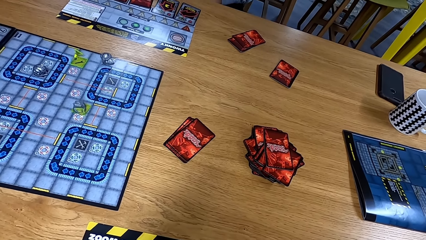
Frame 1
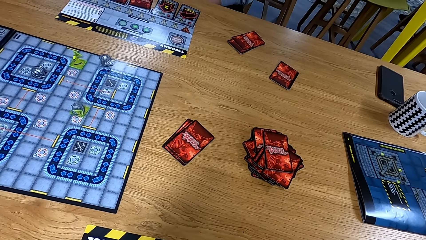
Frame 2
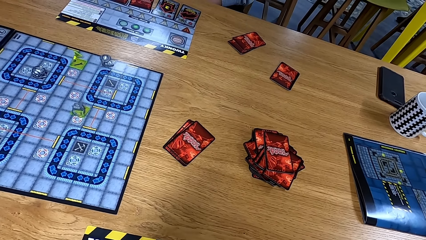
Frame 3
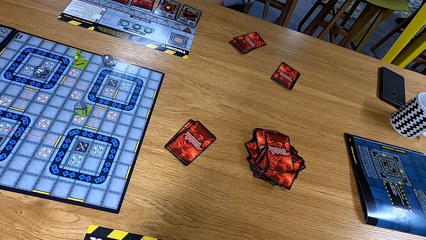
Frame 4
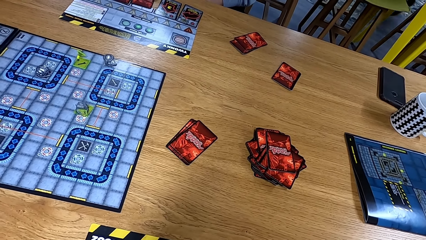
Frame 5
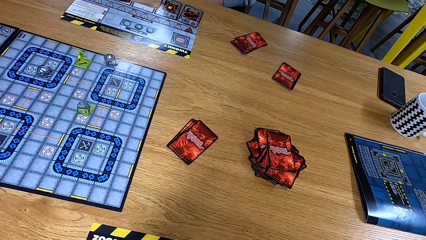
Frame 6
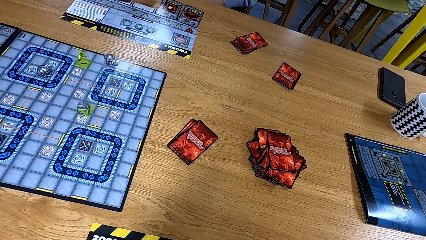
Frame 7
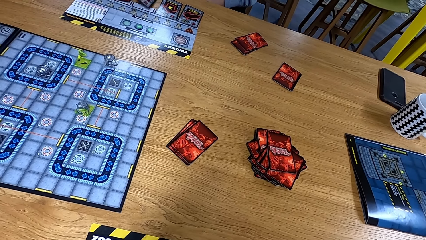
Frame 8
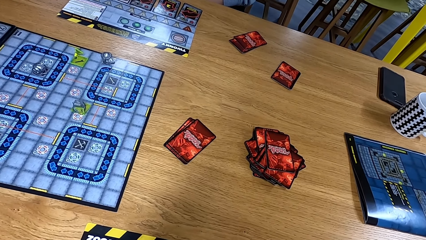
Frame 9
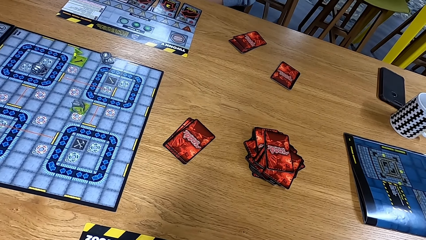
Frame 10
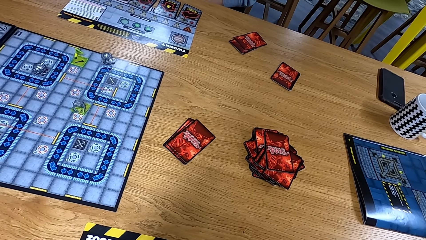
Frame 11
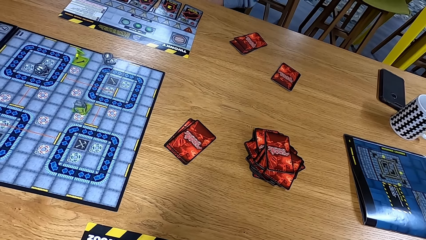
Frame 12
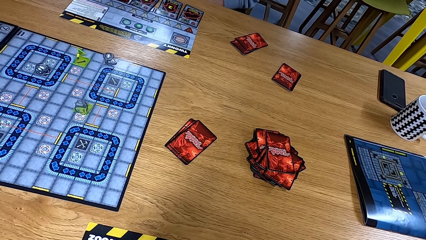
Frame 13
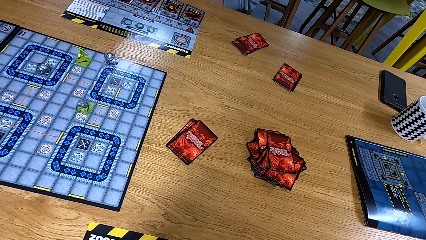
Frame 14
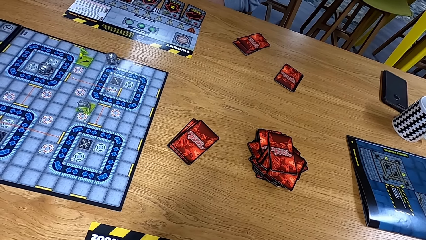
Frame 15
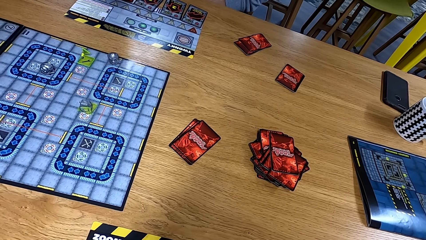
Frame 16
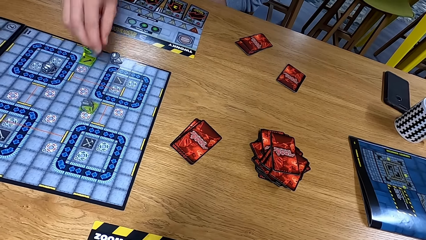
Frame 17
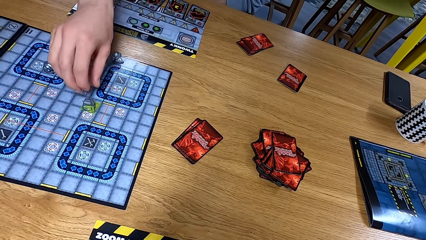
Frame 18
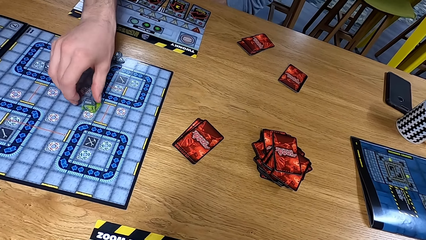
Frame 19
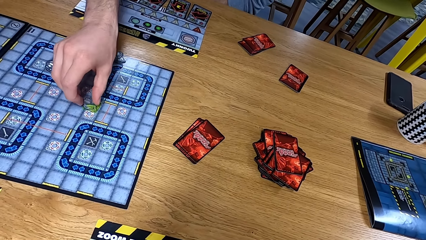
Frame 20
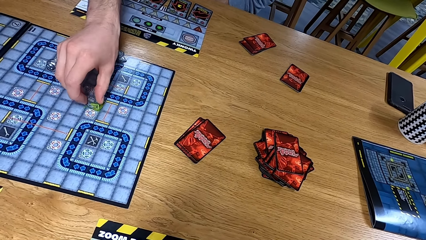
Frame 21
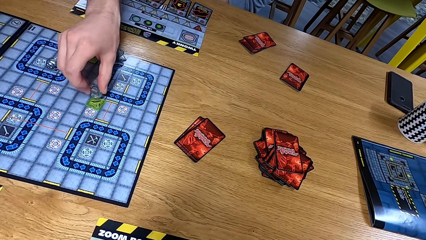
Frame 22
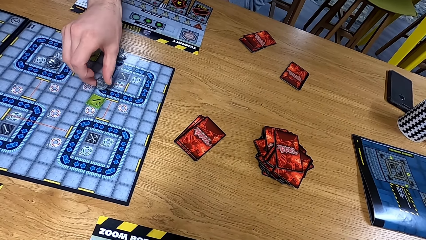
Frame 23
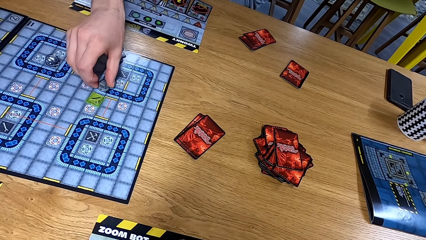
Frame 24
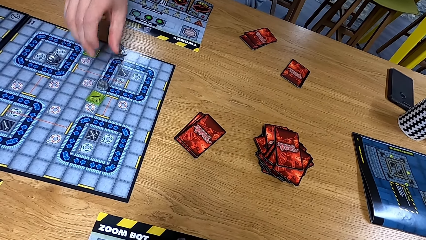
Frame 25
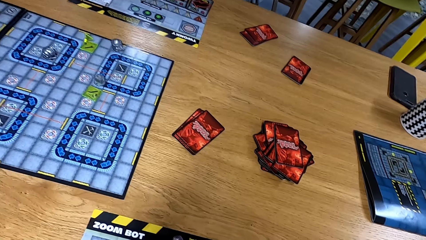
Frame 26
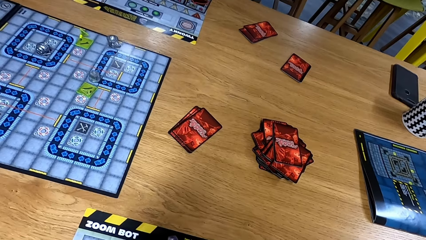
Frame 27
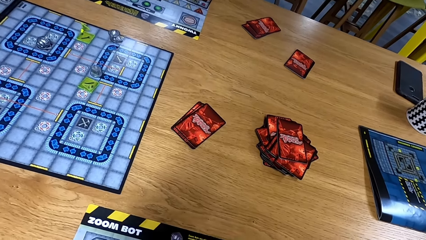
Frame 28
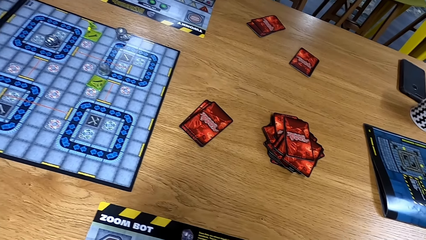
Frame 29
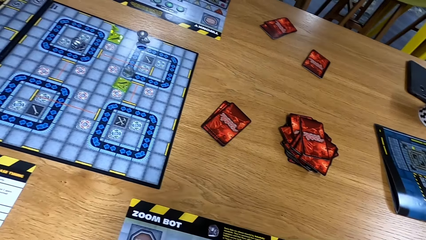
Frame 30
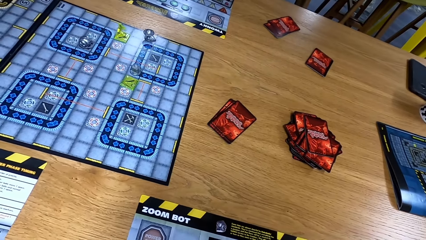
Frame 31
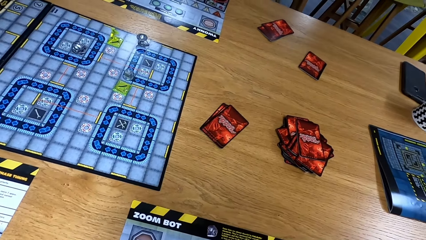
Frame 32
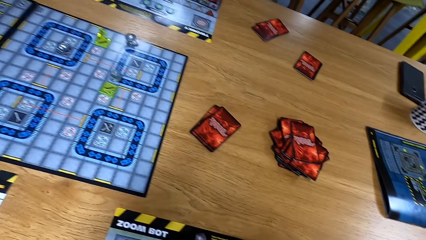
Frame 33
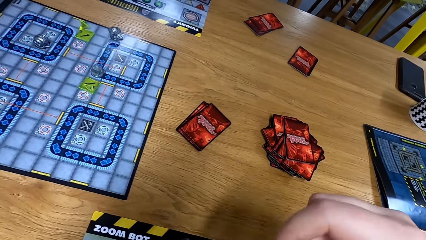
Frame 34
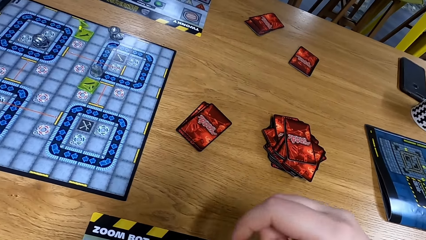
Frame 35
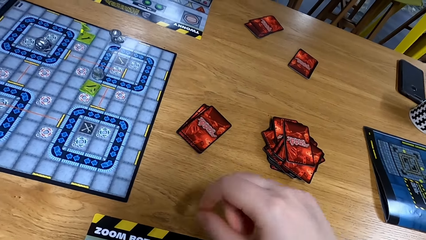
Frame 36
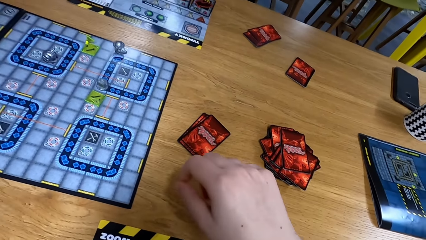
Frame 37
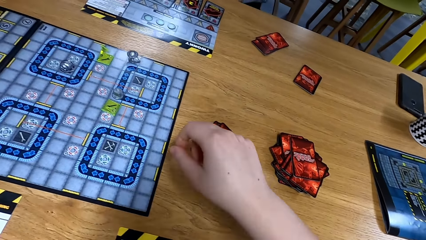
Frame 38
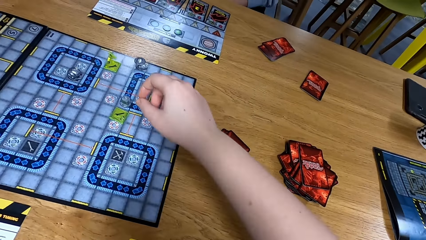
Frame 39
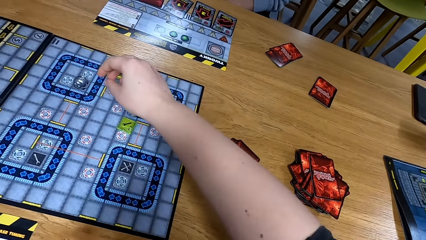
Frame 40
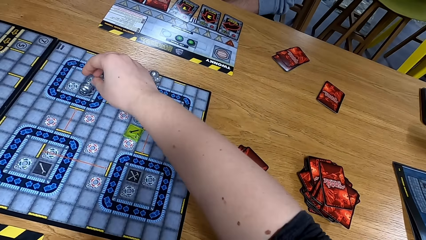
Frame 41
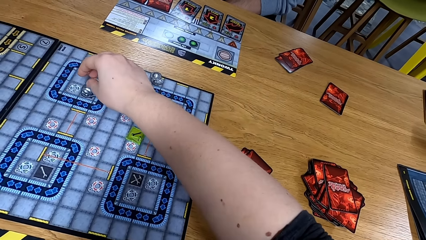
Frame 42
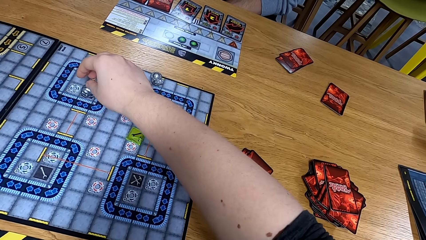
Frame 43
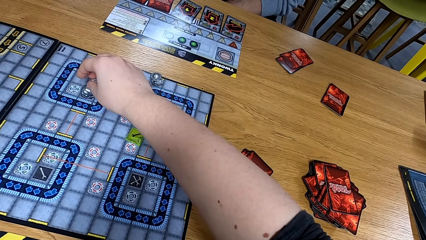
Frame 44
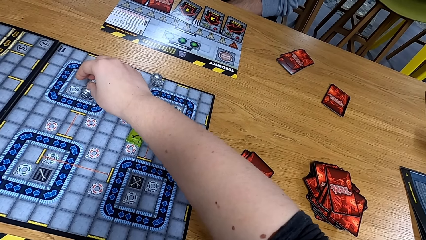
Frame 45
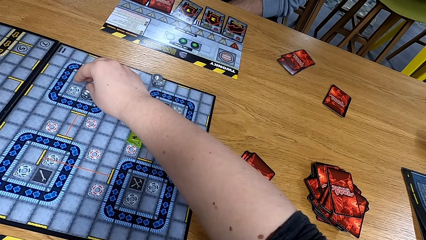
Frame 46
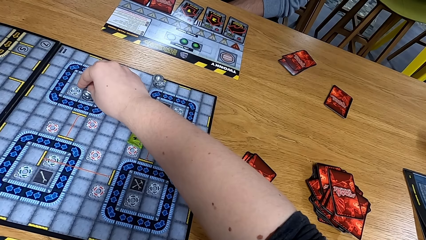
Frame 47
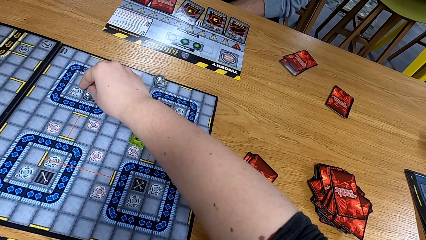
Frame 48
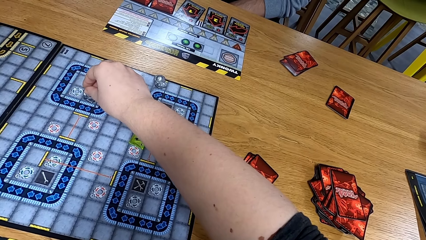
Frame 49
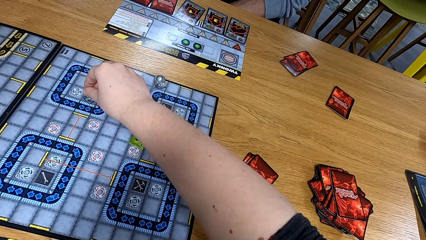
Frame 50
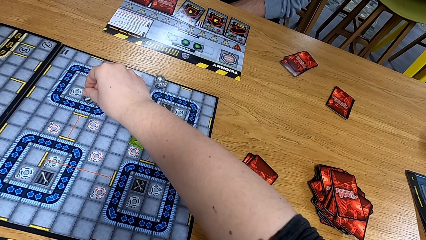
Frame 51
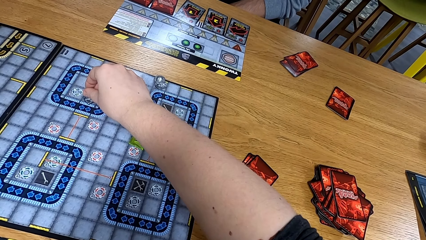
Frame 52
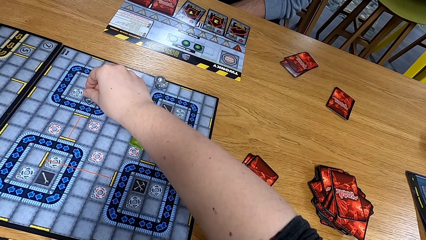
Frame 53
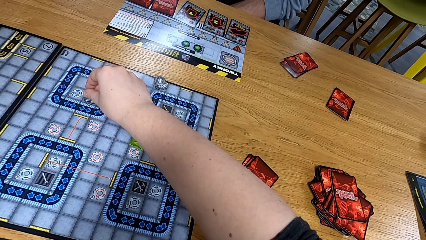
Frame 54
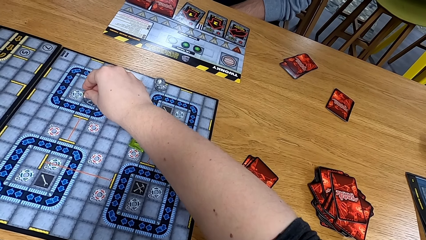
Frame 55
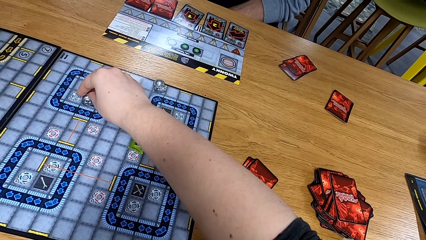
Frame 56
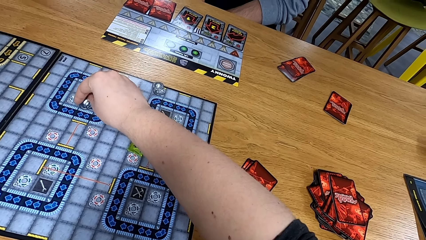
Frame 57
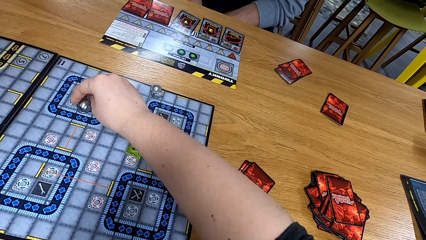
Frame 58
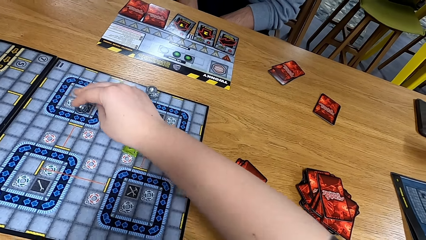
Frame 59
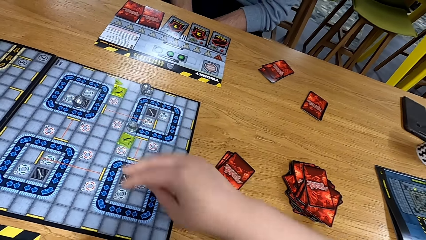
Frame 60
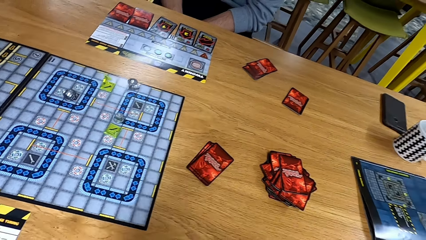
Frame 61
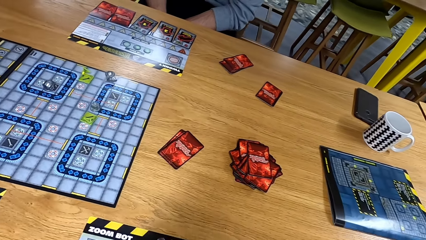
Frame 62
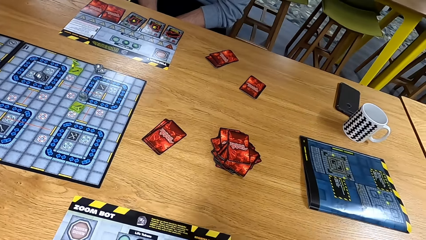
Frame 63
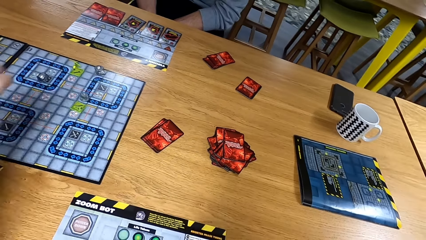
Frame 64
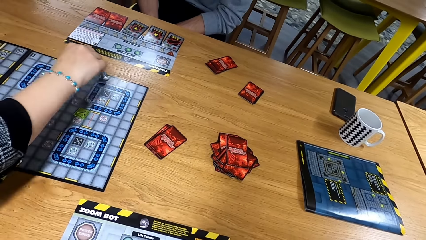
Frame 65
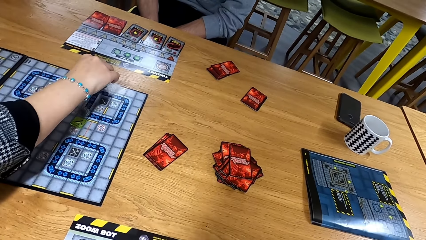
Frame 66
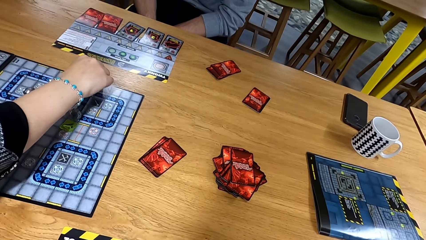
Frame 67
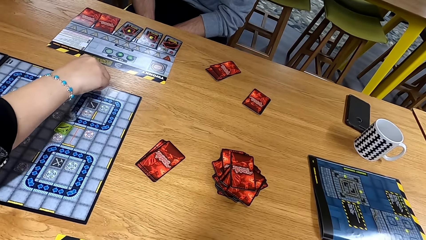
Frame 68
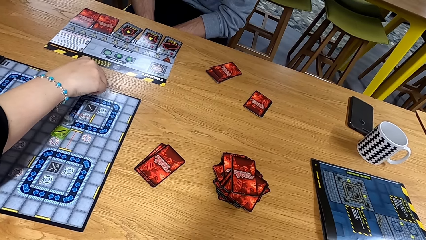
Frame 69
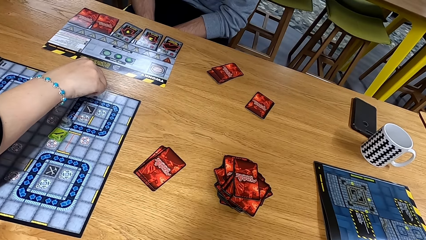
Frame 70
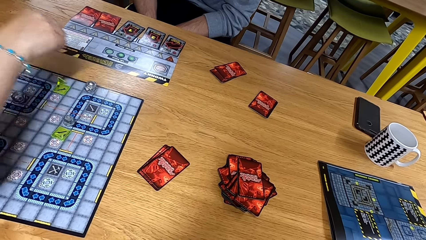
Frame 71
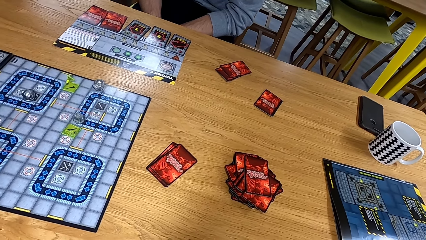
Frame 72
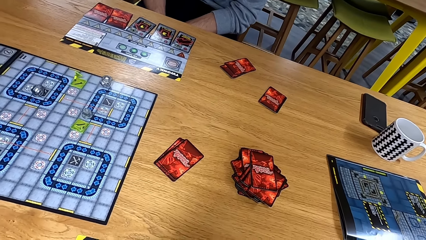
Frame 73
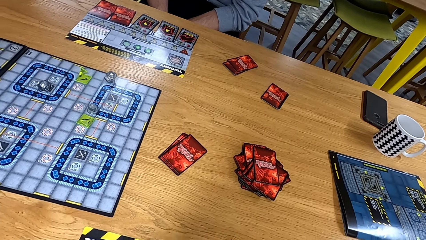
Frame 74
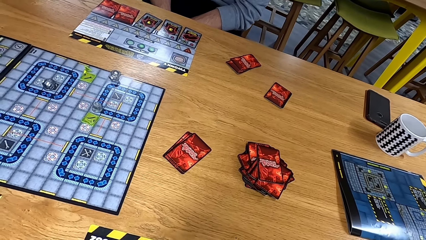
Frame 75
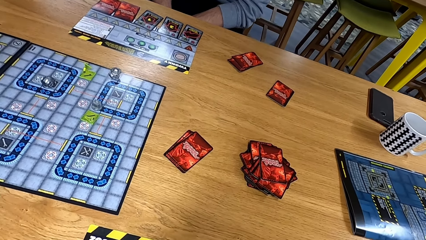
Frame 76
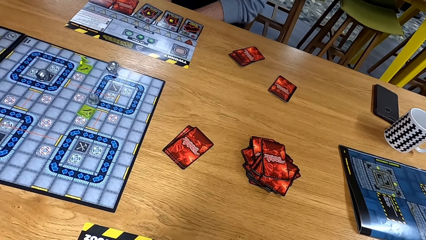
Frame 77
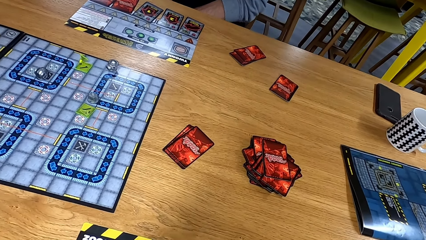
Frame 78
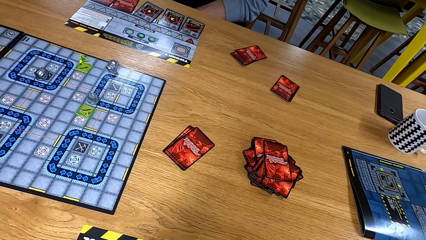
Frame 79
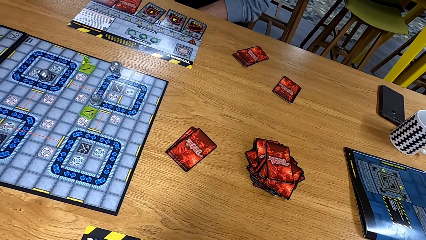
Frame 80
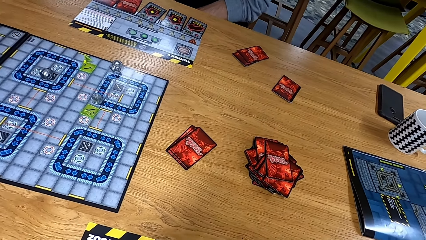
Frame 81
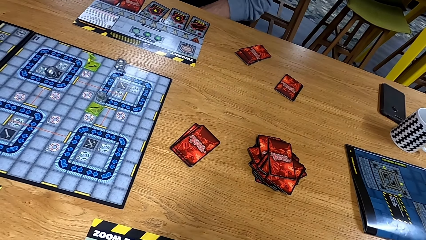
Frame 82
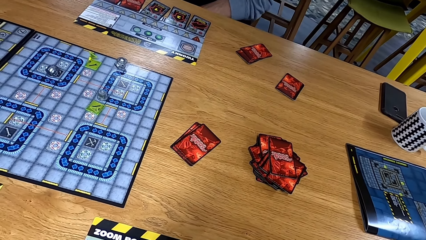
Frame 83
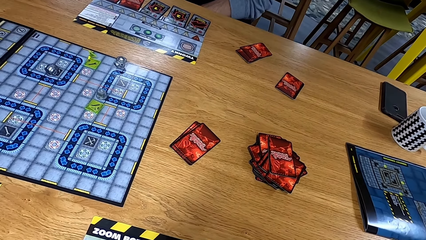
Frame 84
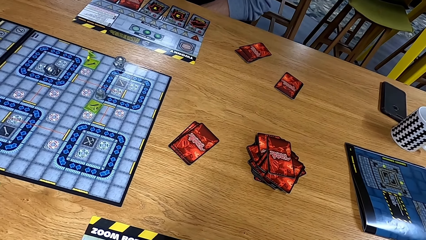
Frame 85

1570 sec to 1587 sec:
A man moves cards. He moves dice on the board. The camera wearer moves dice on the board. Another man moves dice on the board.
